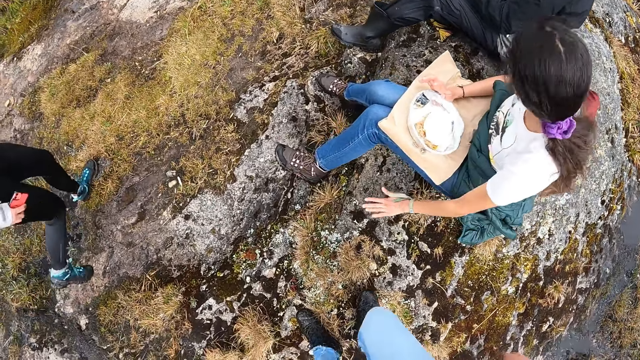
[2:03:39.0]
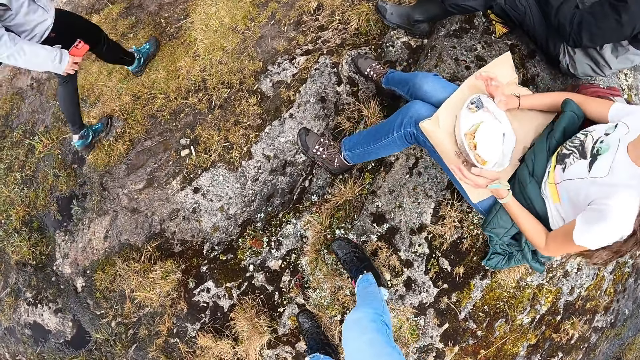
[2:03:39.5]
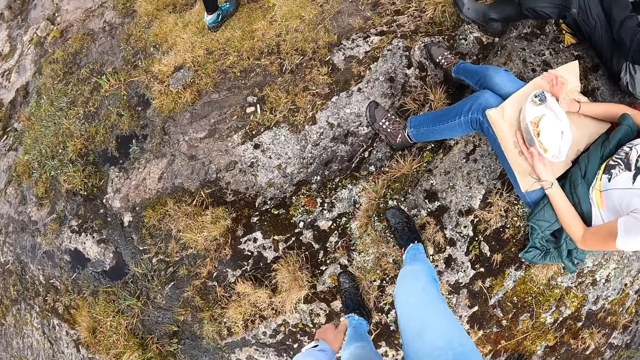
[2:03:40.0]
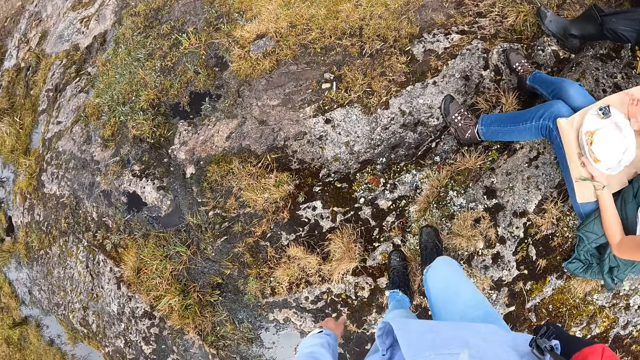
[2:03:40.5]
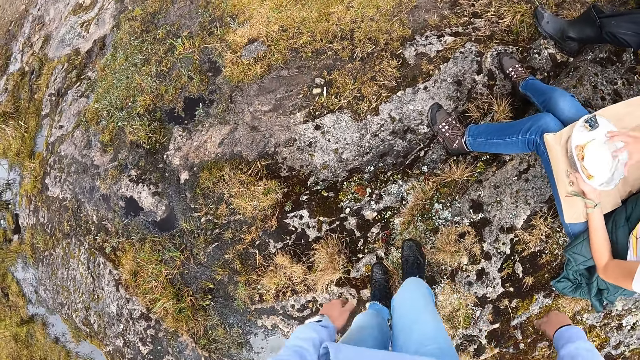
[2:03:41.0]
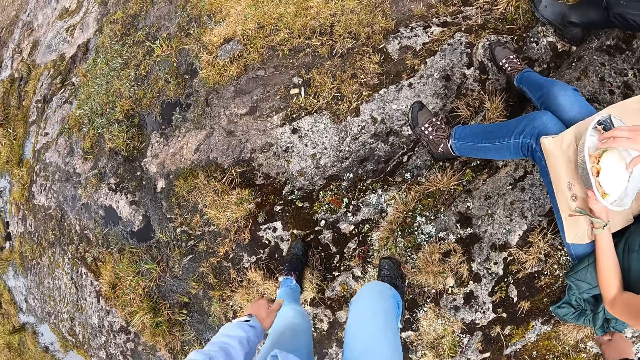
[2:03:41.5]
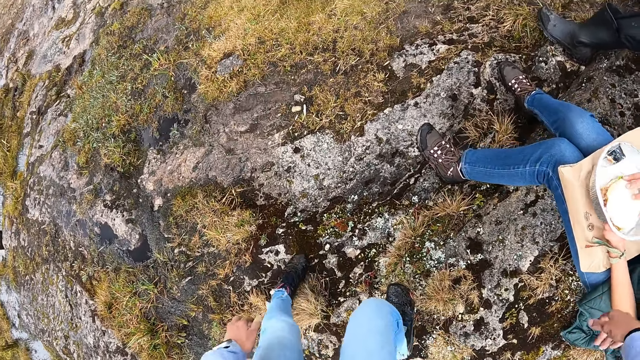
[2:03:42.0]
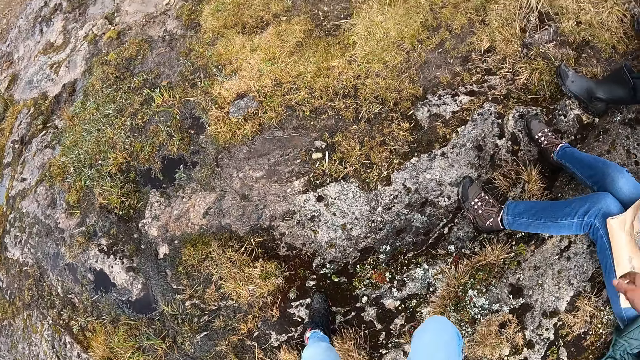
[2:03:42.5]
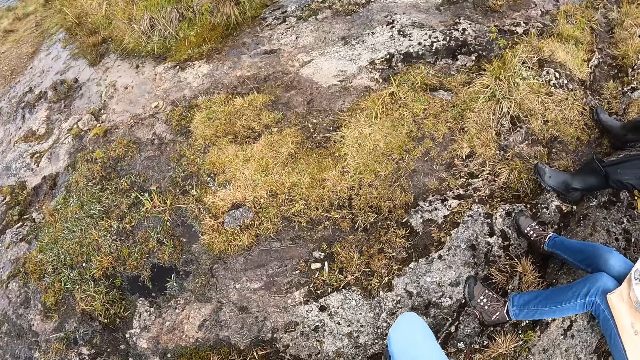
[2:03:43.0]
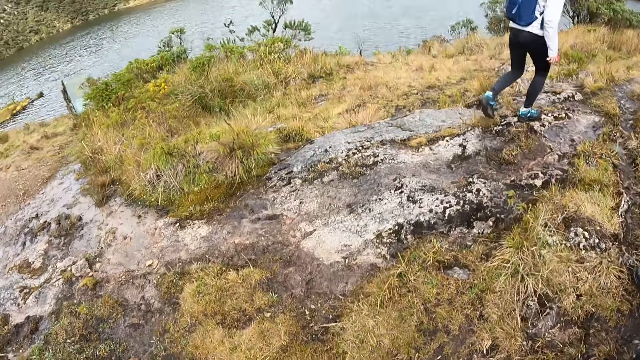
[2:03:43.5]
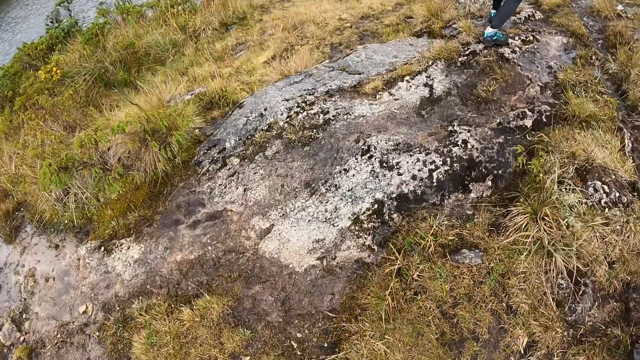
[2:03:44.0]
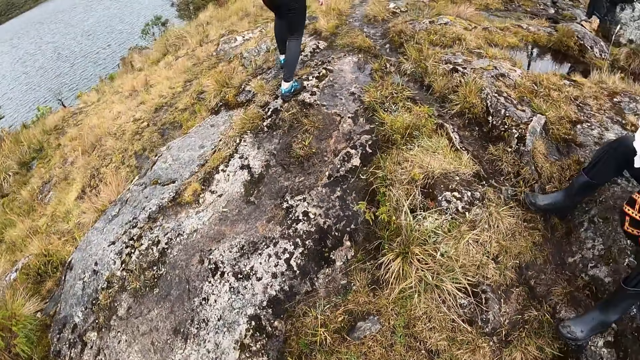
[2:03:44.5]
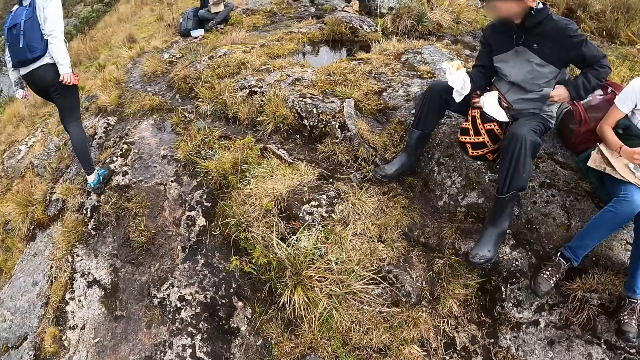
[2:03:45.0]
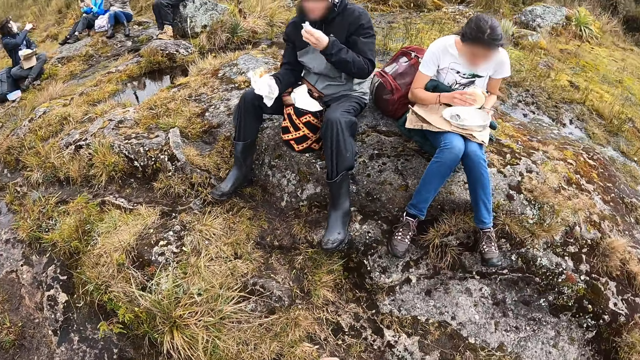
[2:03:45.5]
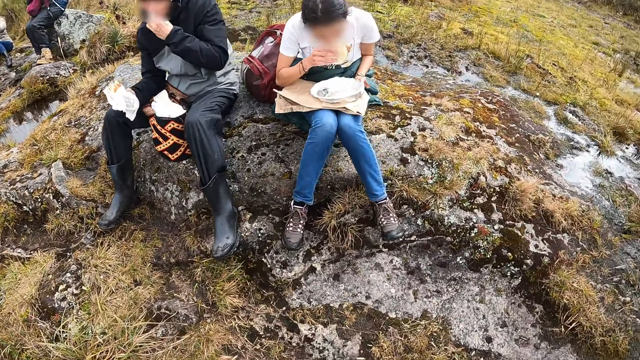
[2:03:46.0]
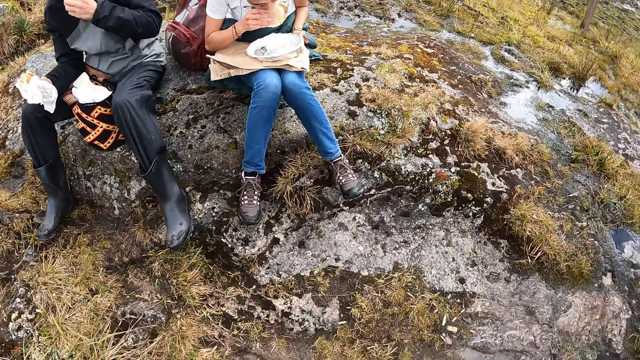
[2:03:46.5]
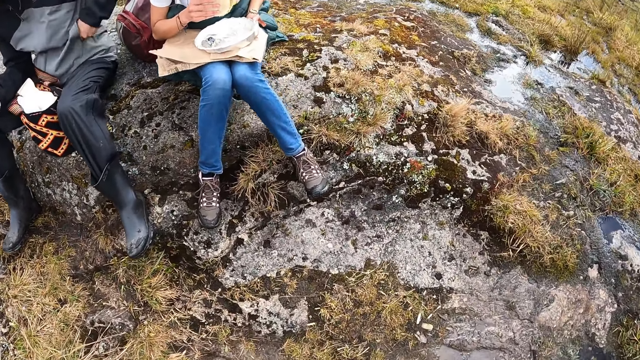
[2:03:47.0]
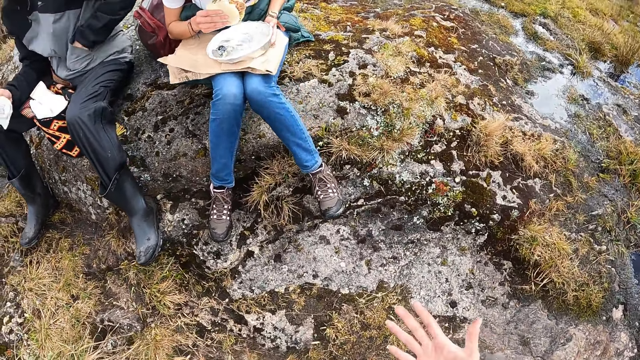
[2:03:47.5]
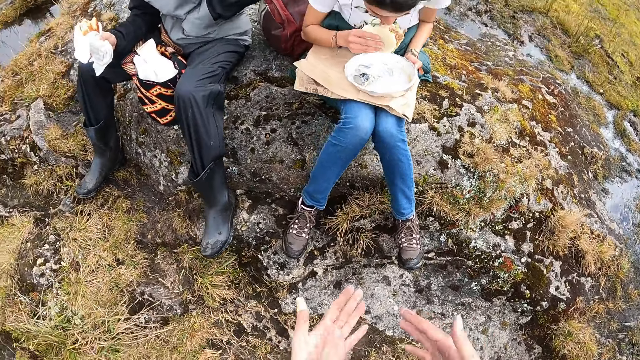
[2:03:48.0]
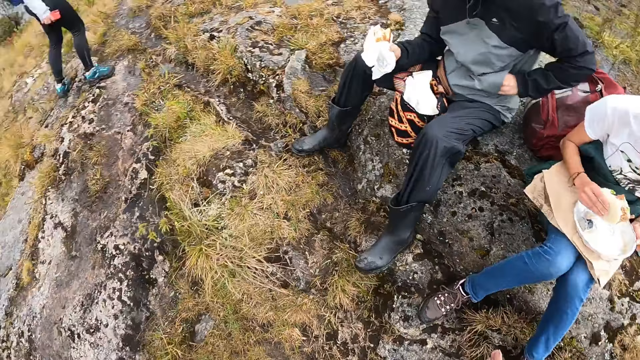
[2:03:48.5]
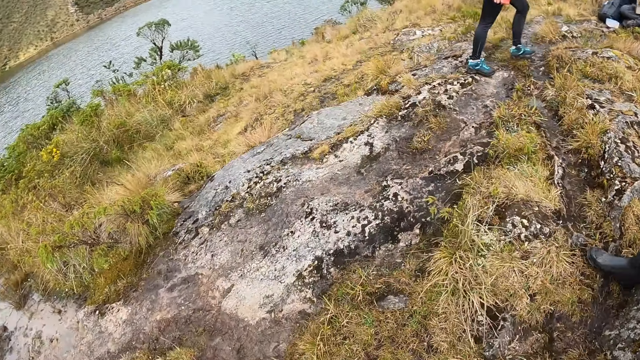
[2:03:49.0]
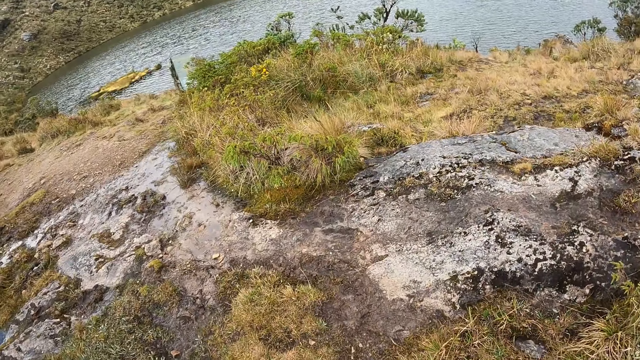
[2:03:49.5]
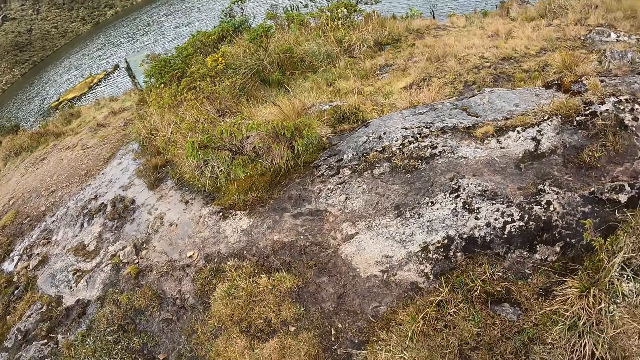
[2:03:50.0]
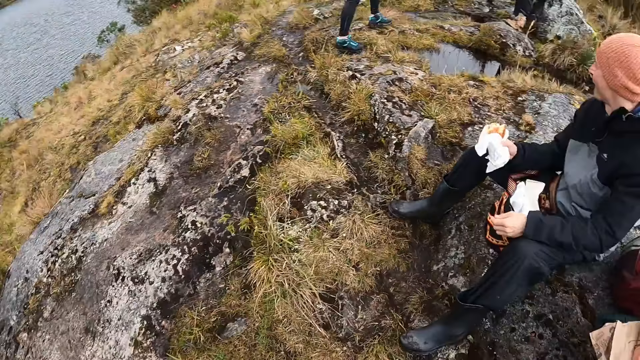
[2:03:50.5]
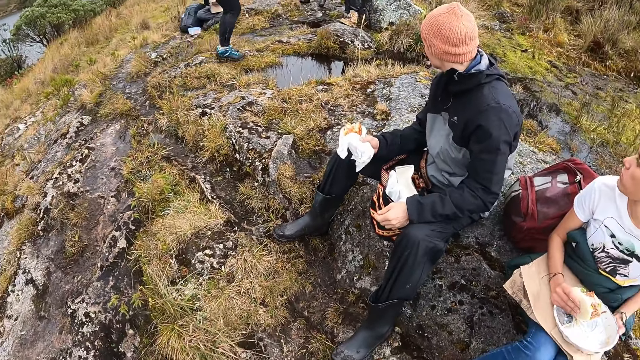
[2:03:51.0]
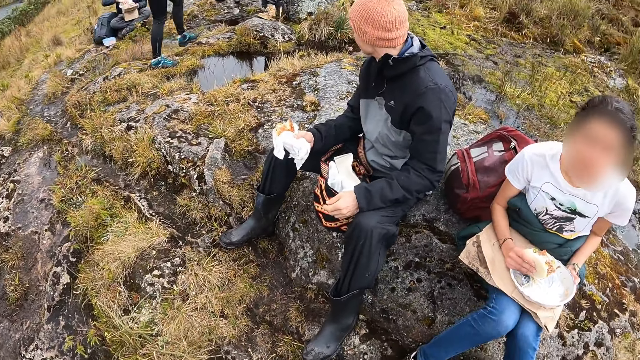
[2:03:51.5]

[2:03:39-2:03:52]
The woman places her left hand on the floor. The woman puts her left hand under the plate on her lap. The woman picks up a burger from the plate on her lap with her right hand. The camera wearer walks past the woman. A man brings out a tissue with his left hand from his pocket. The camera wearer stands on the path in the forest. The man cleans his nose with the tissue paper in his left hand. The woman eats the burger in her right hand. The man puts the tissue paper in his left hand in his pocket. The camera wearer looks around the forest.

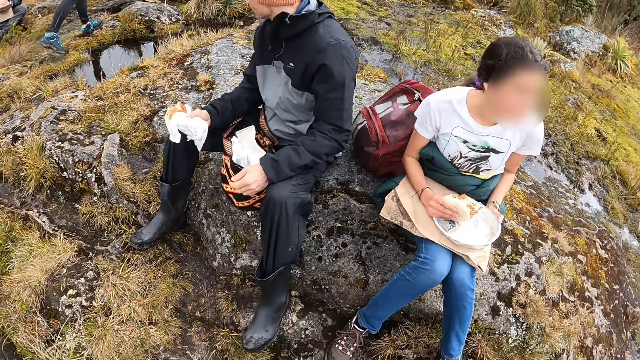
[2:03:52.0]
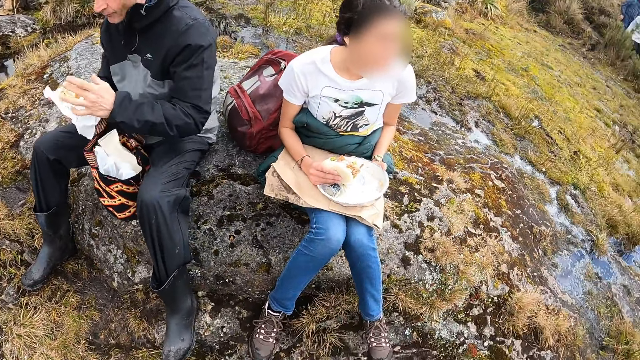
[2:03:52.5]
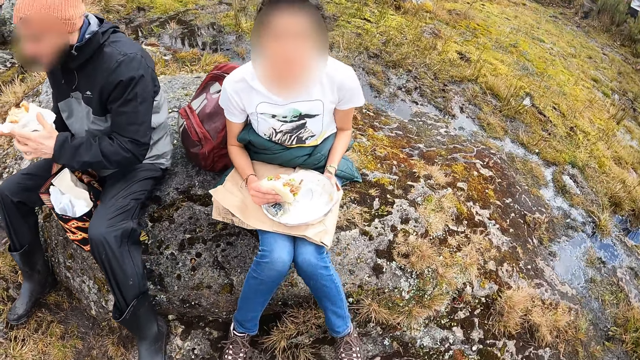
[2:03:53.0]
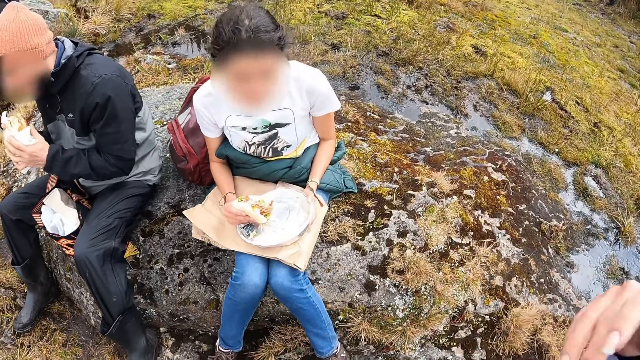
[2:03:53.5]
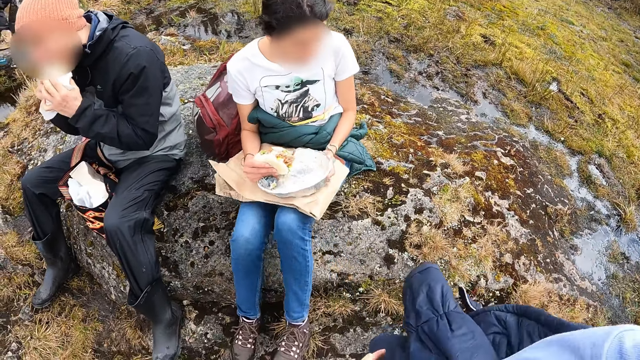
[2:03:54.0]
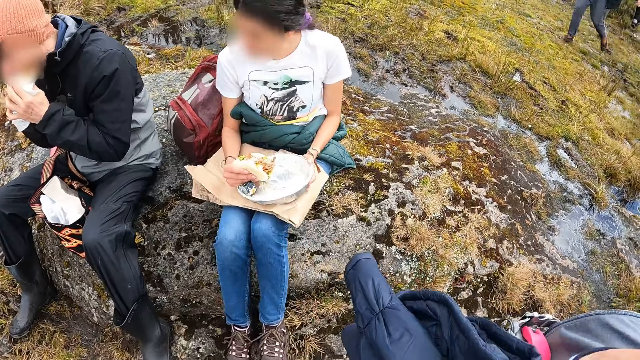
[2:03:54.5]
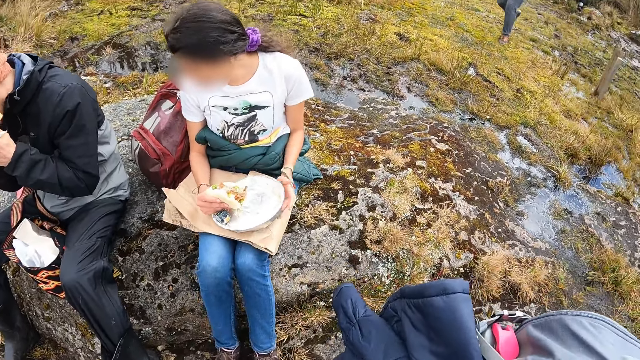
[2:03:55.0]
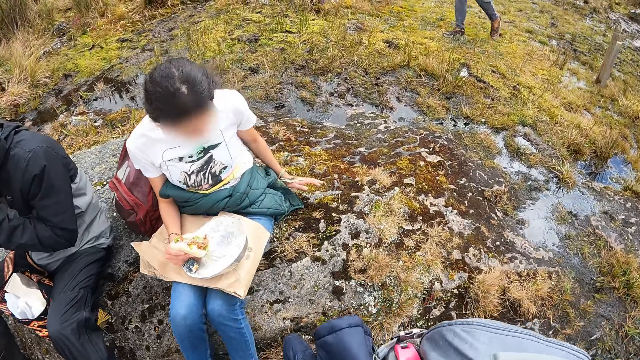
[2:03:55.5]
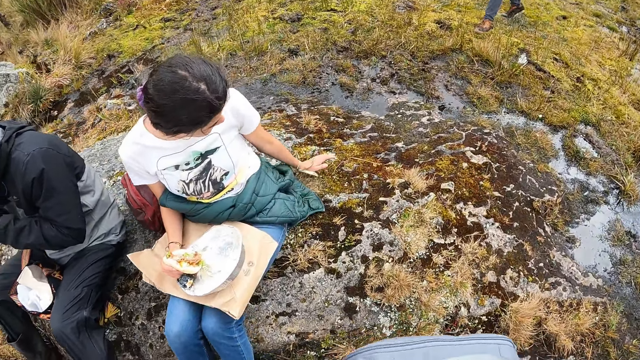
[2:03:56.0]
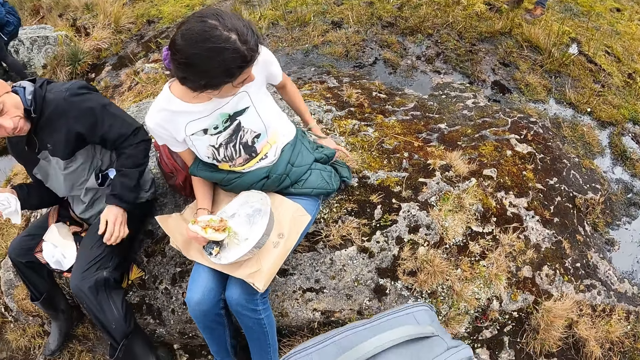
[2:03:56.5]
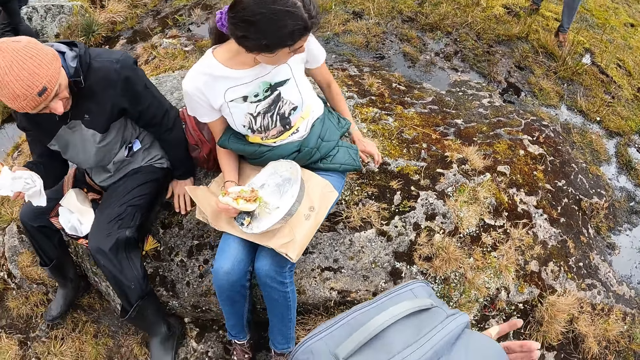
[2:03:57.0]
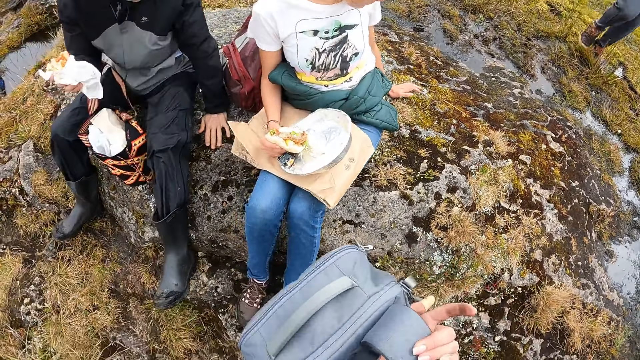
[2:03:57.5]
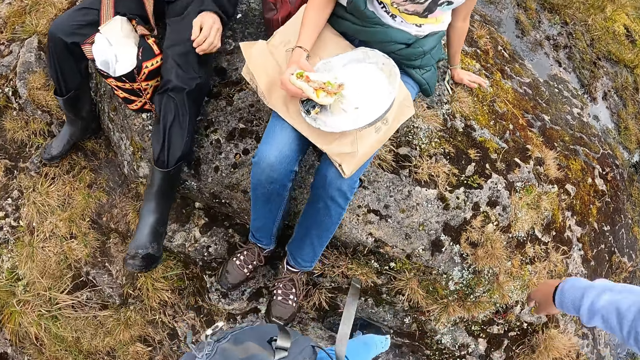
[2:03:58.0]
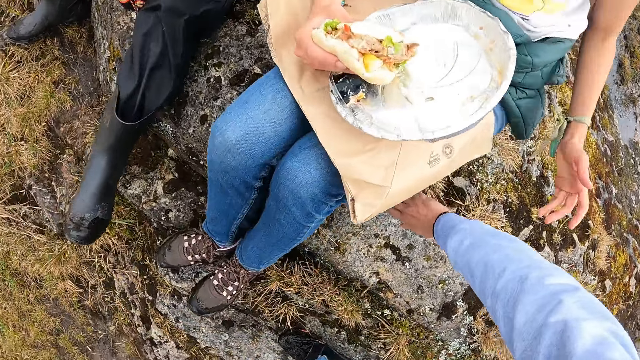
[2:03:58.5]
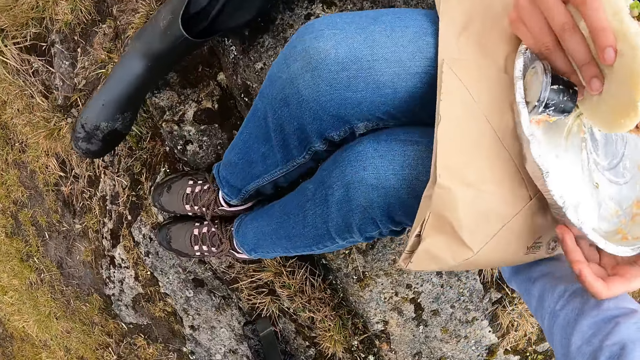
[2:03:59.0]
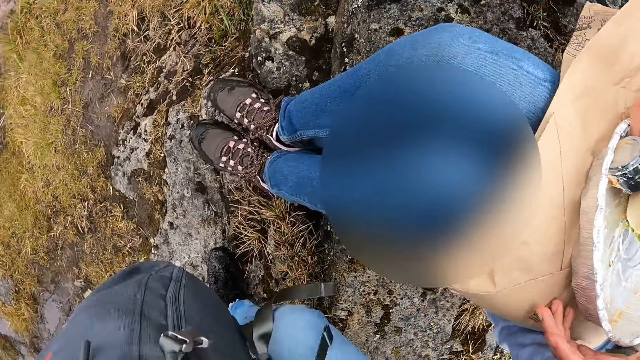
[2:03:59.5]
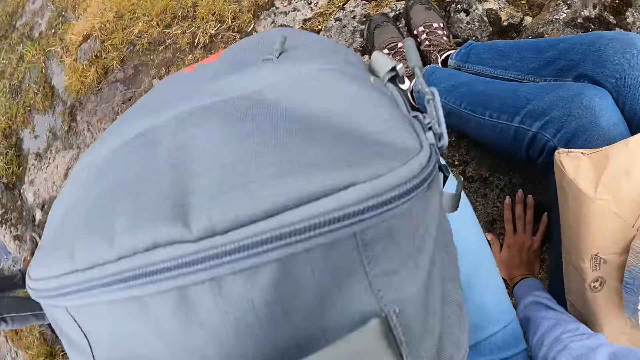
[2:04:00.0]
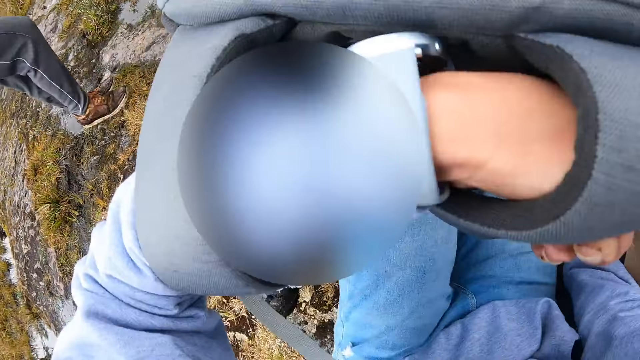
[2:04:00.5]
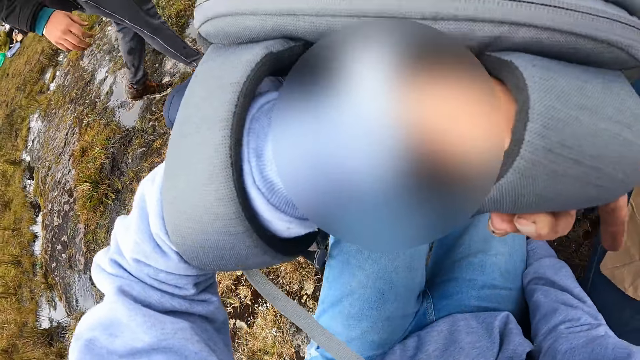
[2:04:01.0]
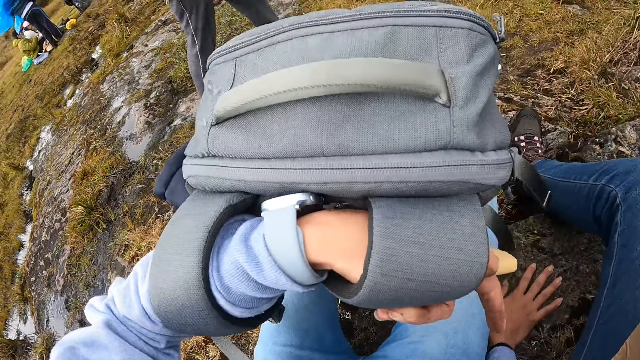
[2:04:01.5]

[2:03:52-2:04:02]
The camera wearer sits on the ground. The man holds the burger in his left hand with his right hand. The man eats the burger in his hands. The woman adjusts her jacket with her left hand. The man places his left hand on the floor and shifts to the right. The woman places her left hand on the floor and shifts to the right. The camera wearer places his right hand on the floor. The woman holds the plate on her lap with her left hand. The camera wearer sits on the path beside the woman.
